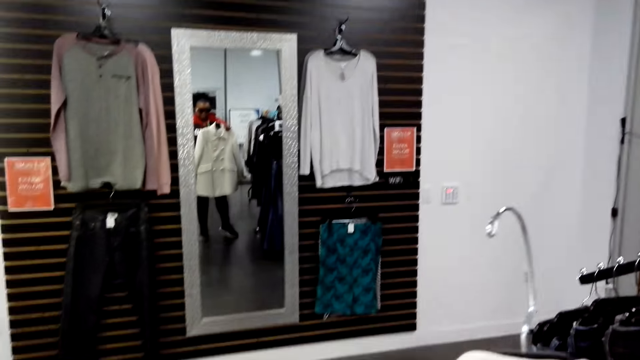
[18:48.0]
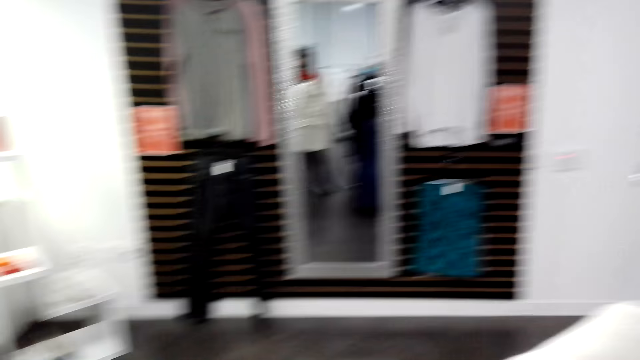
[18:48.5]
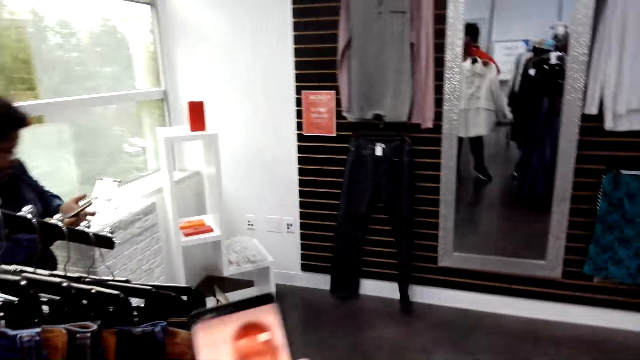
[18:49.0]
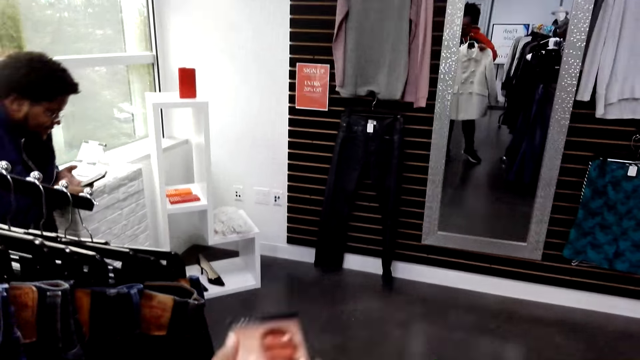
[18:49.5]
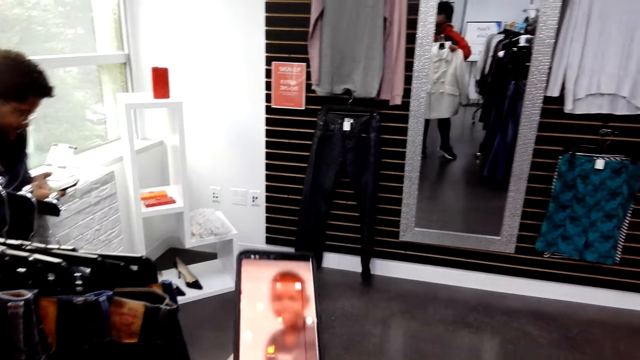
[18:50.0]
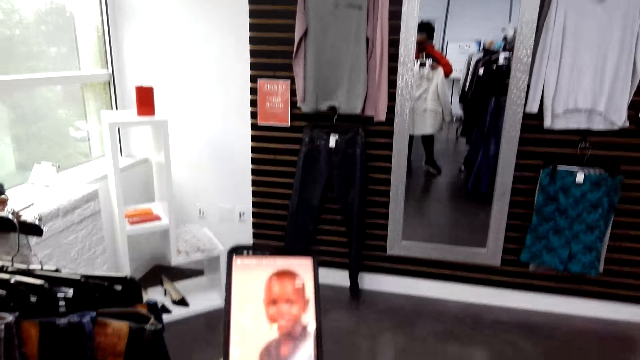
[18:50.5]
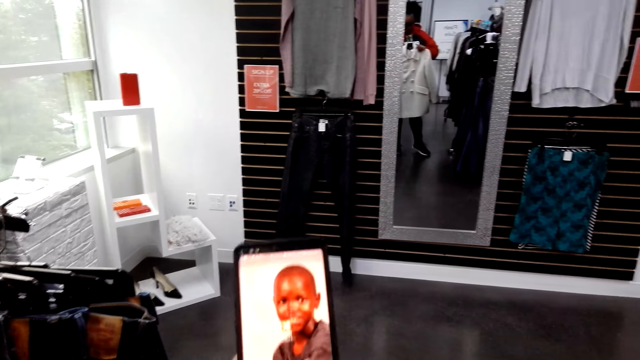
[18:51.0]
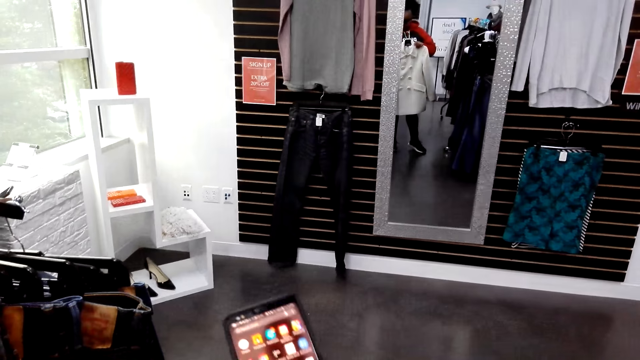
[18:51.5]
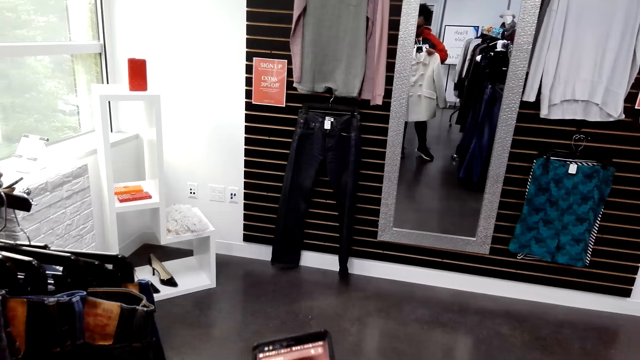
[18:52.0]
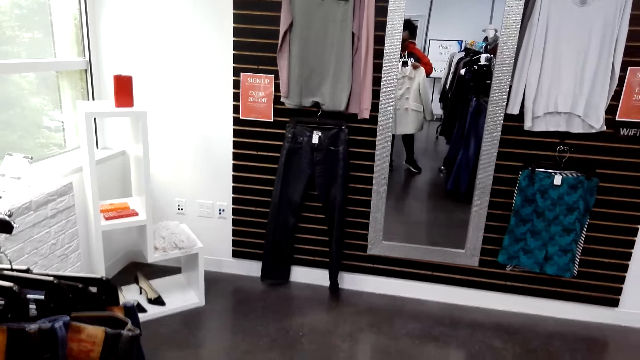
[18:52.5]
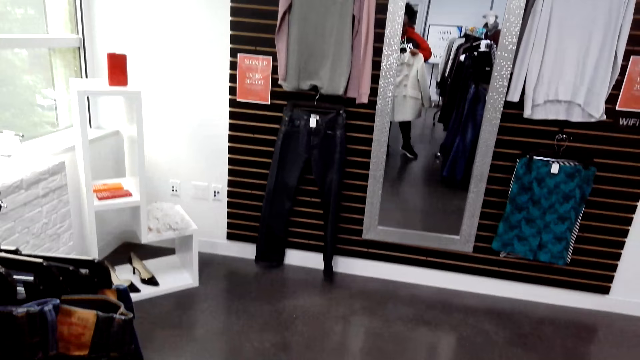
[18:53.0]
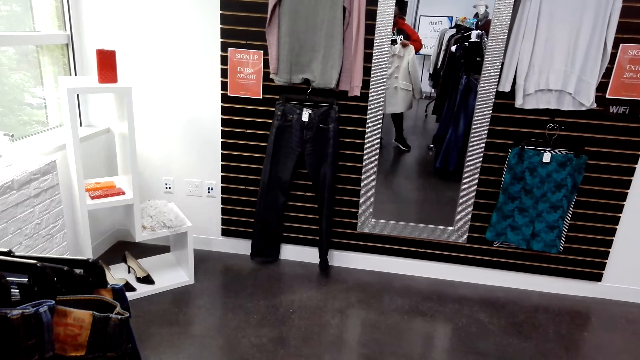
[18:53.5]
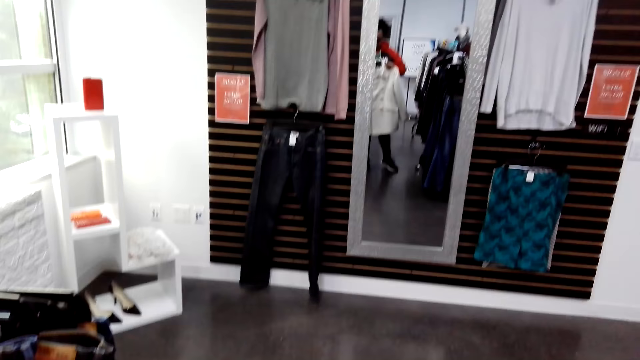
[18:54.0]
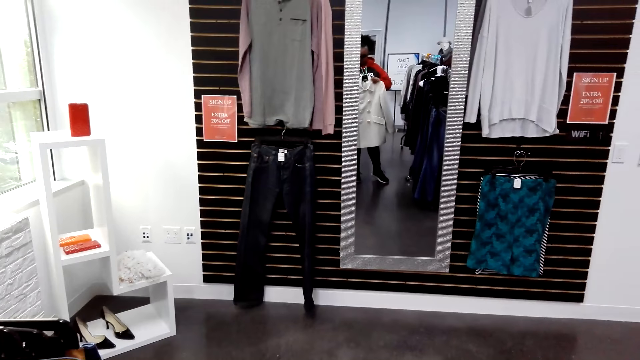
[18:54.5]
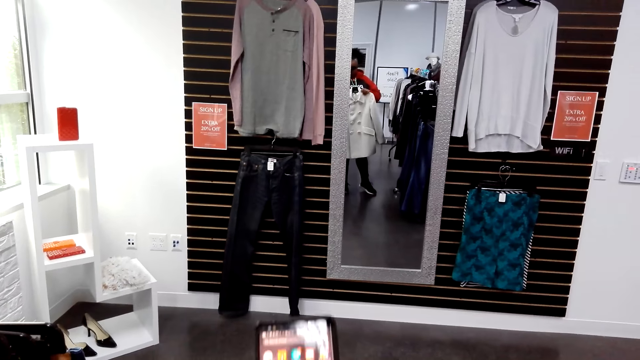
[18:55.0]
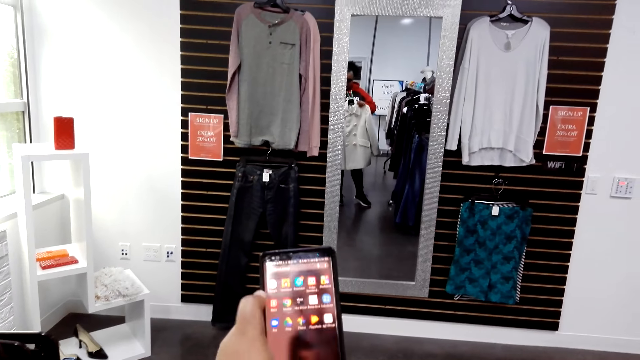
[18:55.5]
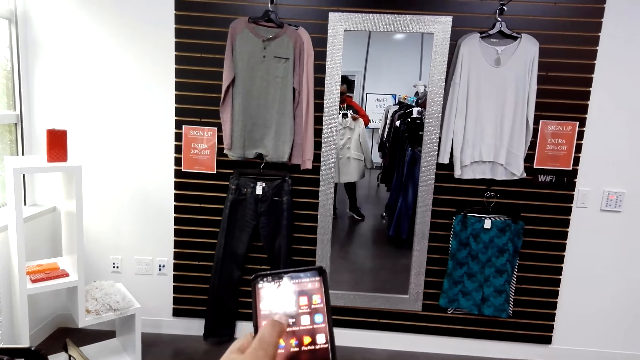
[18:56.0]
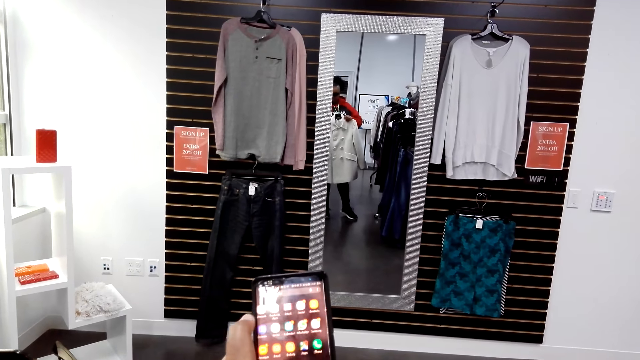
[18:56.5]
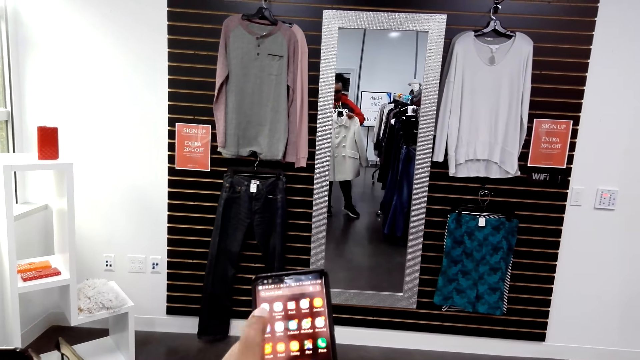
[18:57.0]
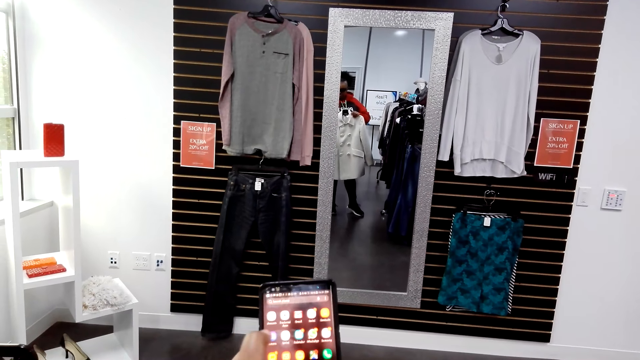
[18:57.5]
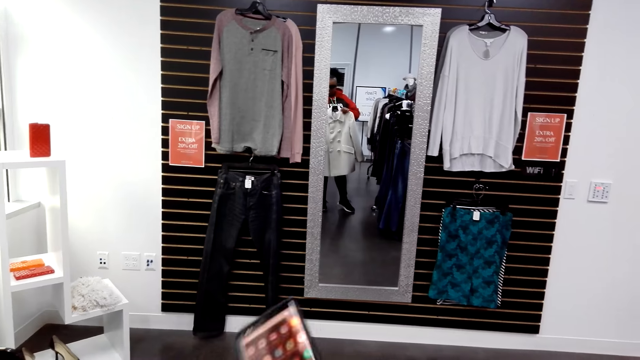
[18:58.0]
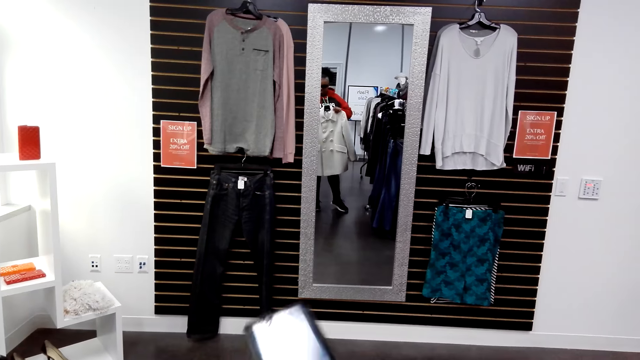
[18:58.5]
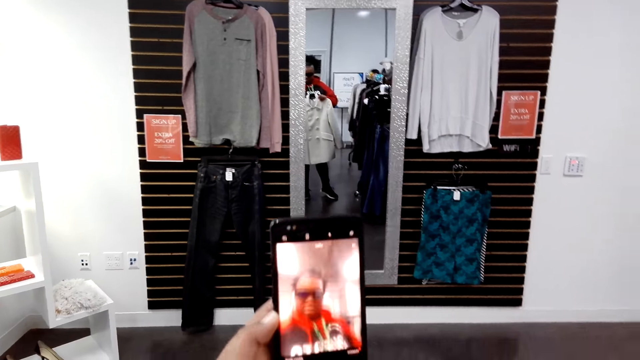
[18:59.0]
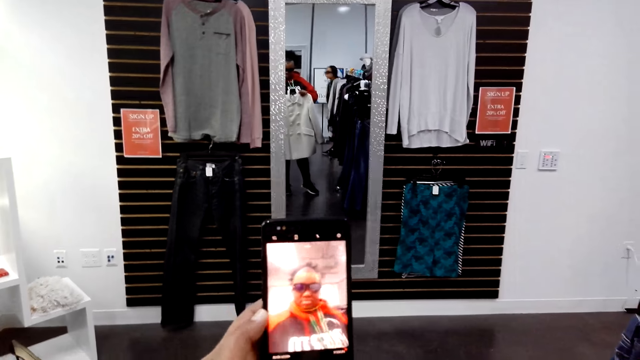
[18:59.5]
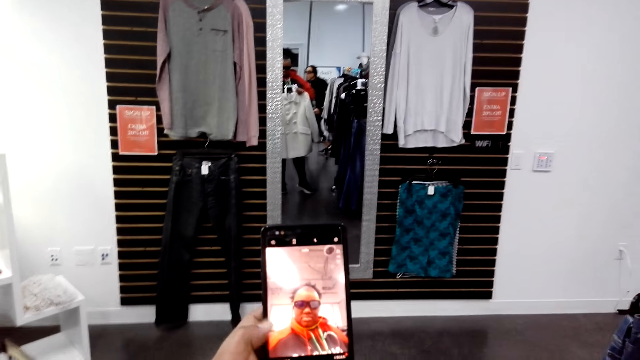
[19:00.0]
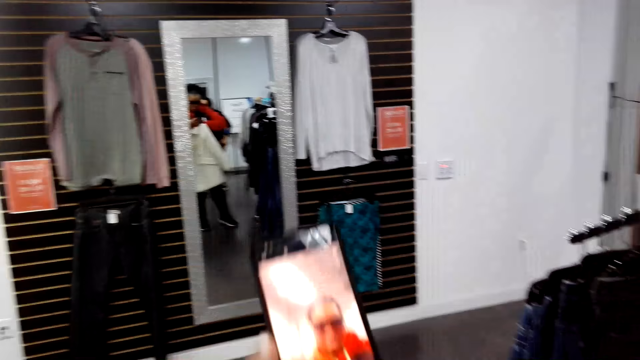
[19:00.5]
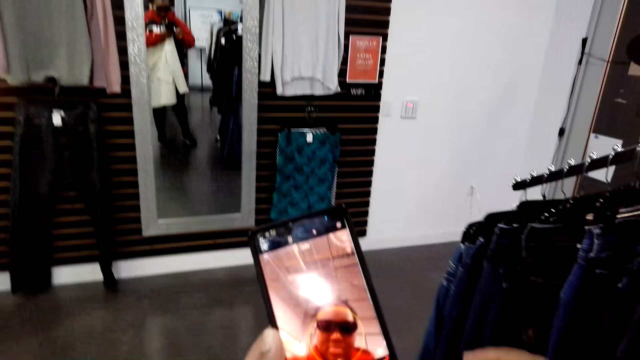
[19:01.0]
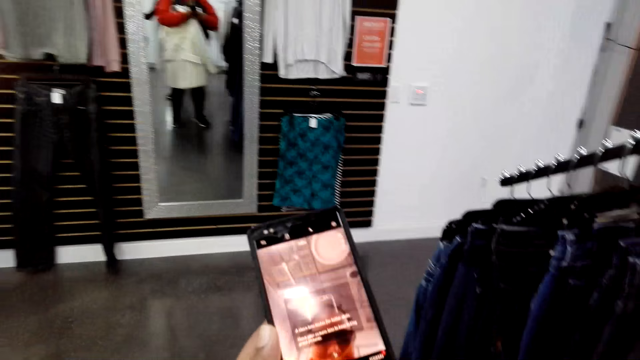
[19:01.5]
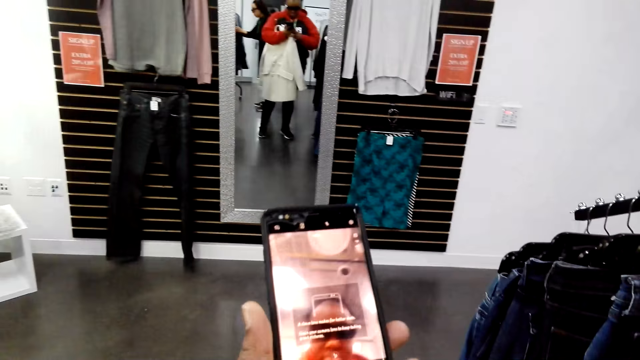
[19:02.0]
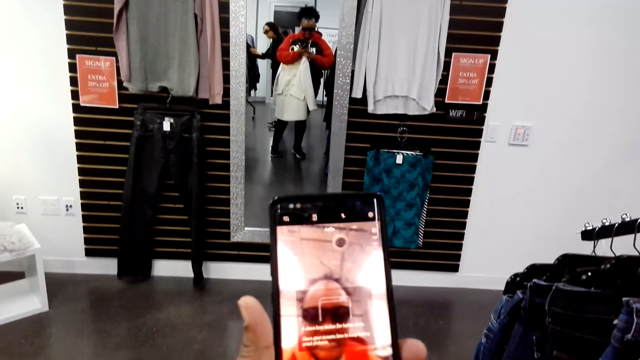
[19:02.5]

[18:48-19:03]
The camera wearer looks at the phone. They swipe the phone. They dial the phone. They swipe the phone again. They put the camera on.

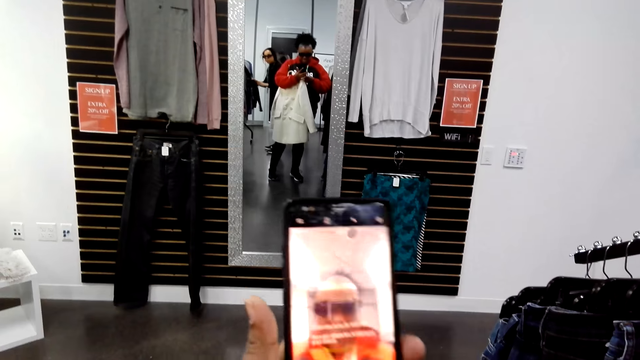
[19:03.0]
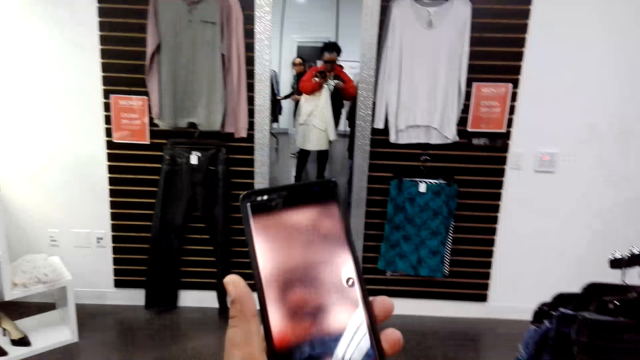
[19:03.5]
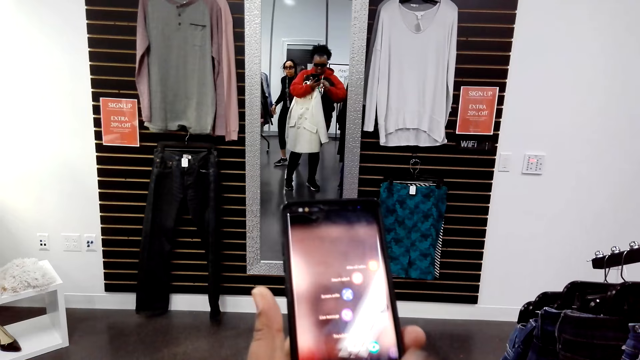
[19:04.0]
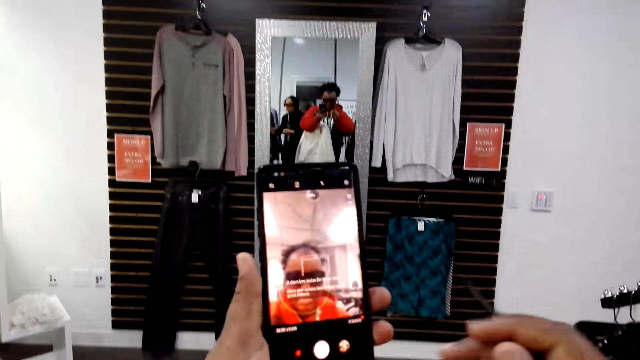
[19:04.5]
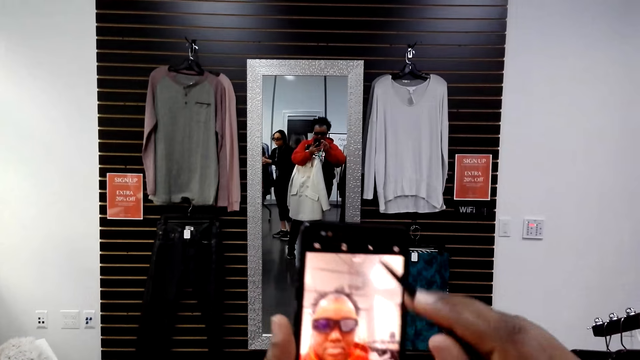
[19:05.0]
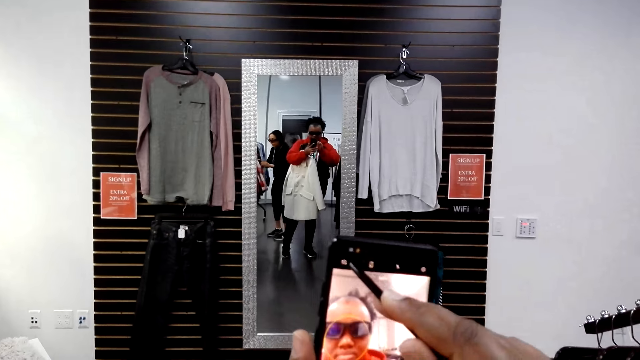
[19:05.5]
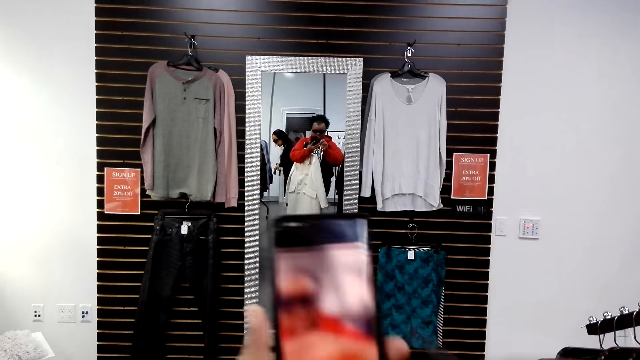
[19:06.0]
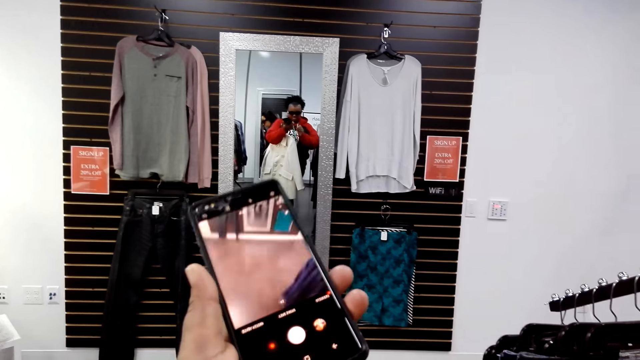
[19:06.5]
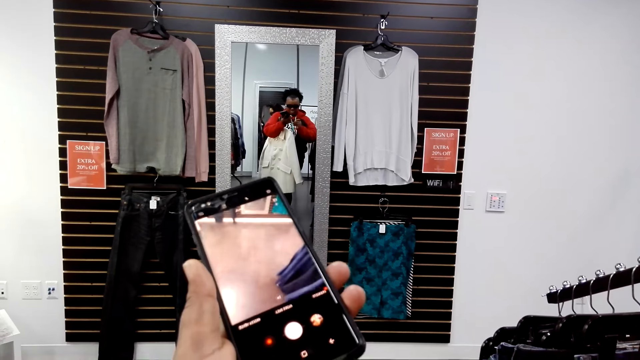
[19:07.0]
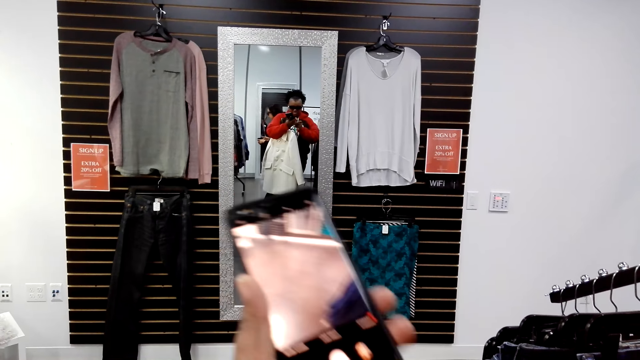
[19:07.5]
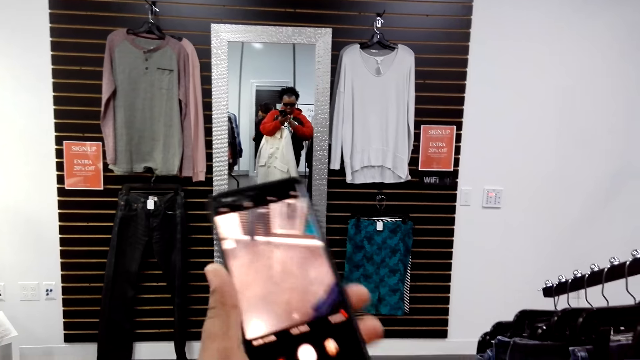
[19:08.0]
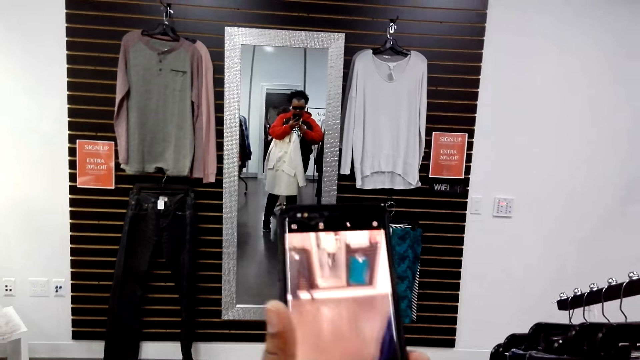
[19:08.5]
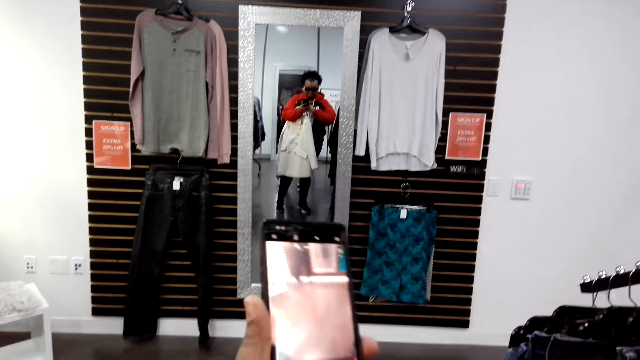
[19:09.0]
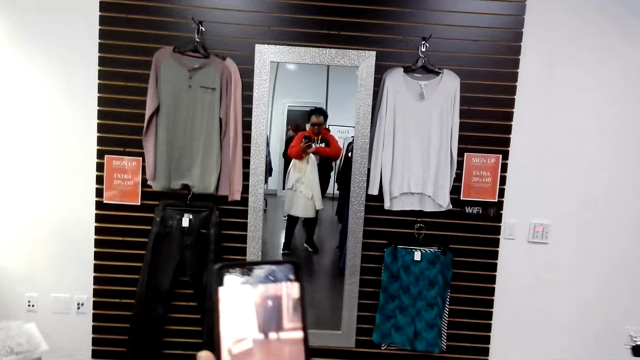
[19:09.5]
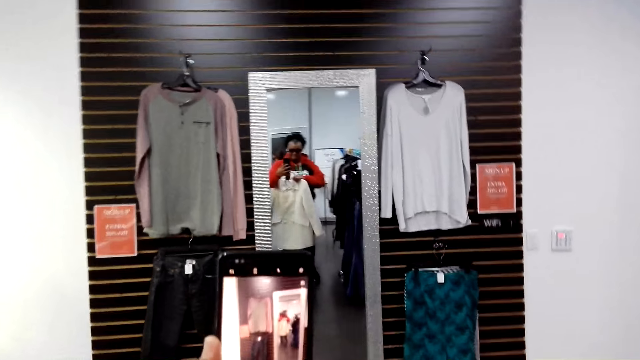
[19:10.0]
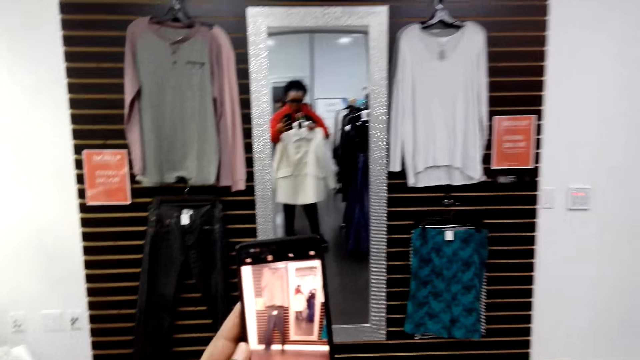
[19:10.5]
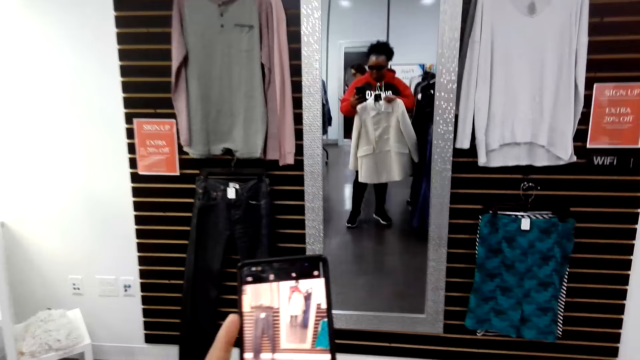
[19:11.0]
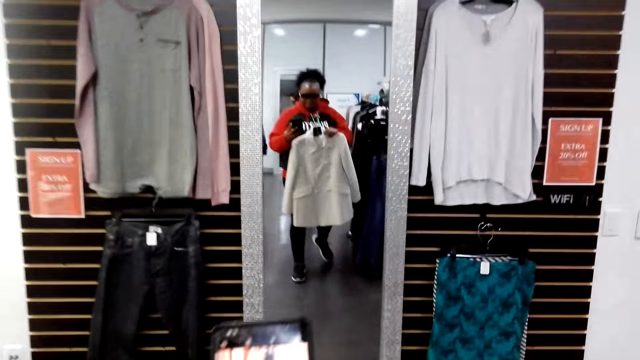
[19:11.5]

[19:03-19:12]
The camera wearer switches to the back camera using a stylus pen. They dial the phone. They walk towards the mirror.
